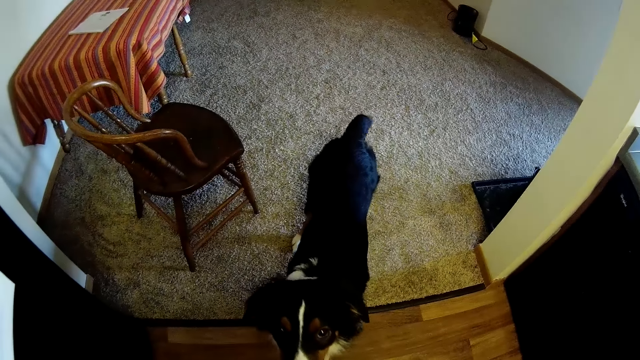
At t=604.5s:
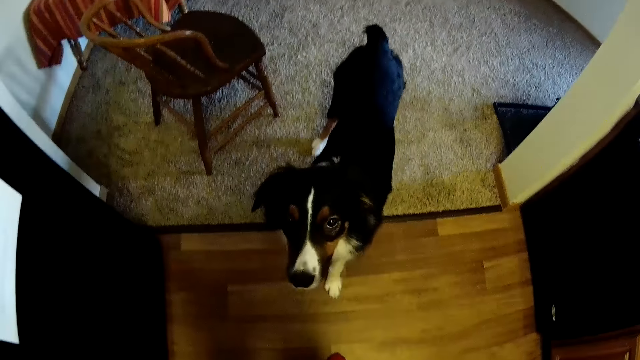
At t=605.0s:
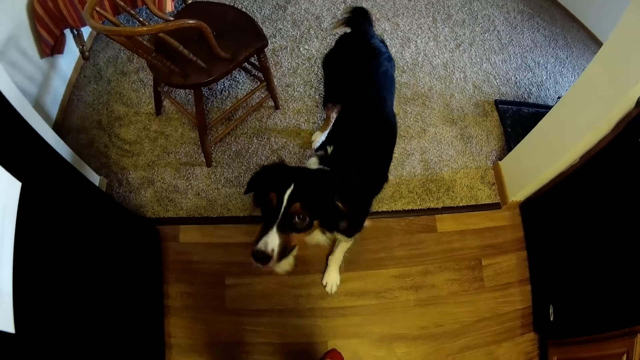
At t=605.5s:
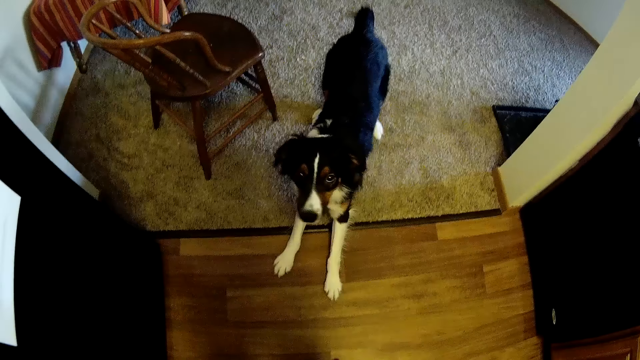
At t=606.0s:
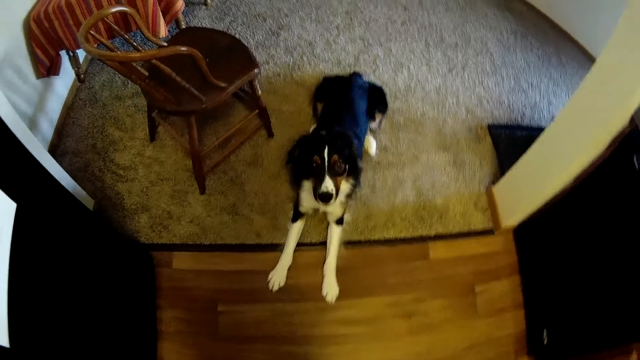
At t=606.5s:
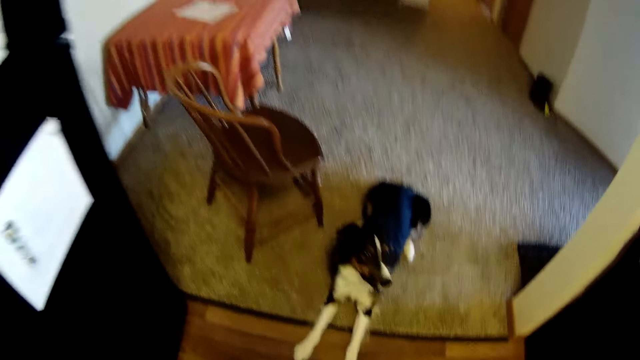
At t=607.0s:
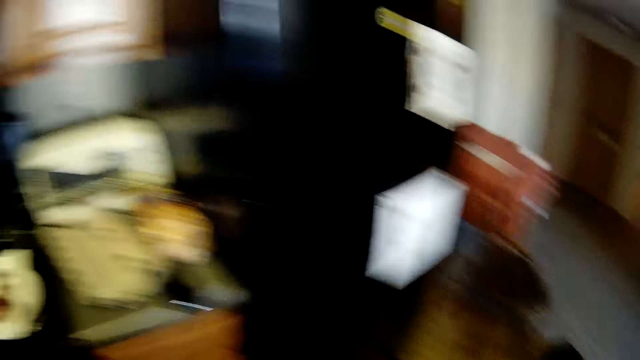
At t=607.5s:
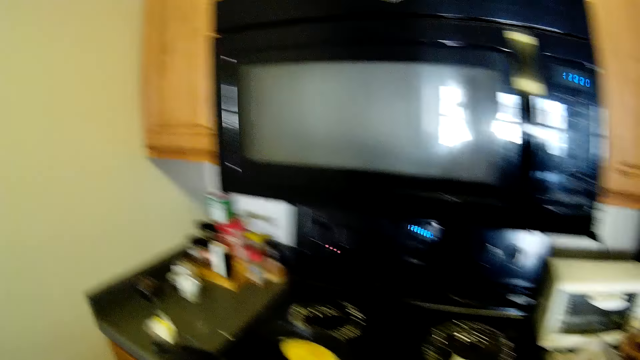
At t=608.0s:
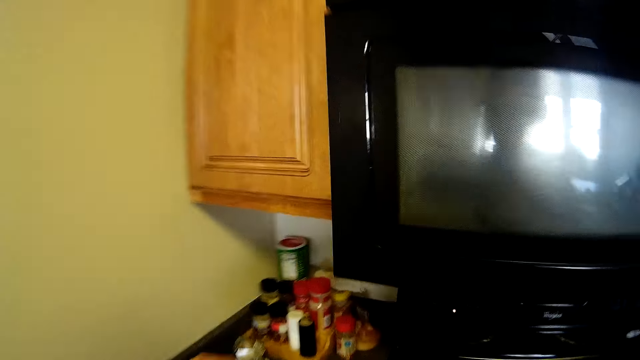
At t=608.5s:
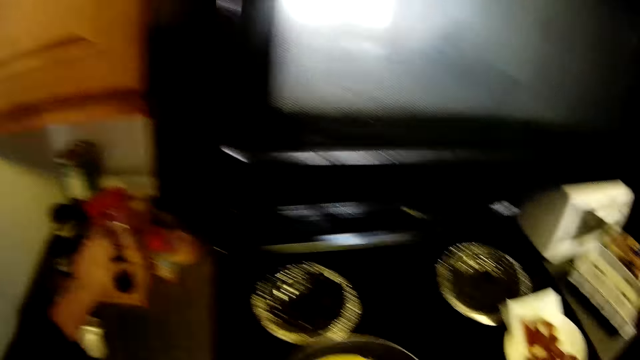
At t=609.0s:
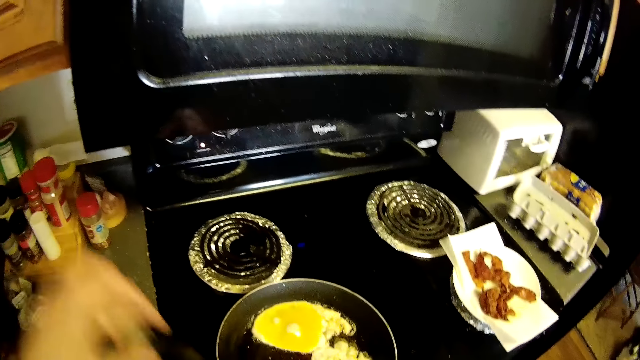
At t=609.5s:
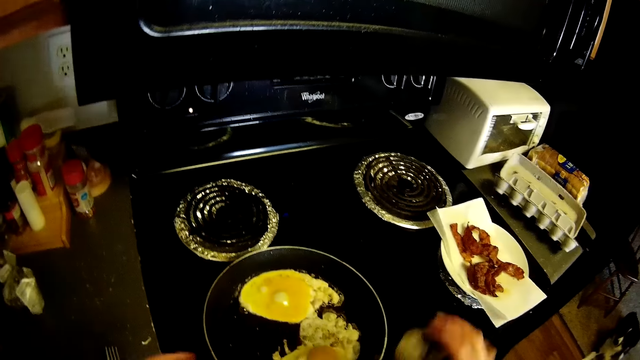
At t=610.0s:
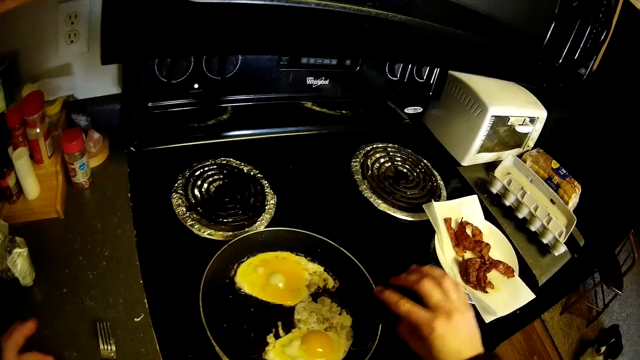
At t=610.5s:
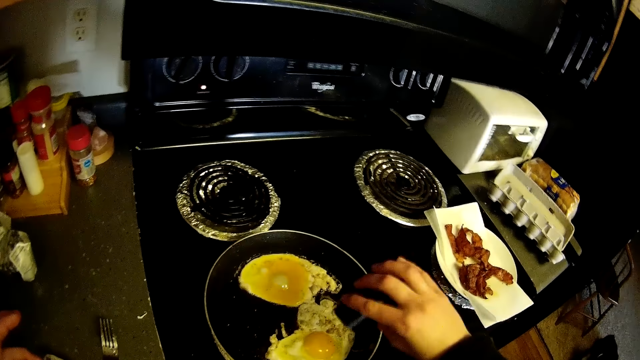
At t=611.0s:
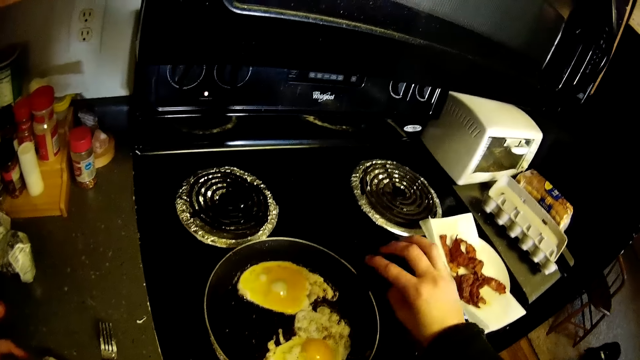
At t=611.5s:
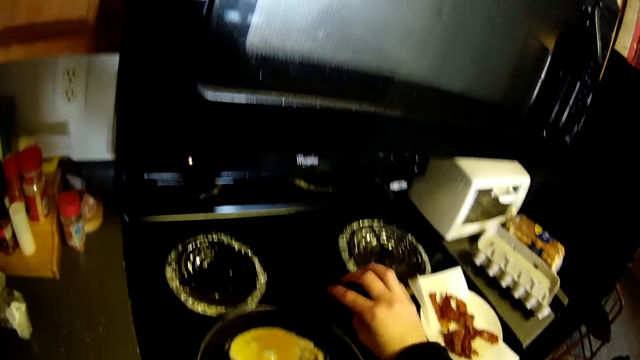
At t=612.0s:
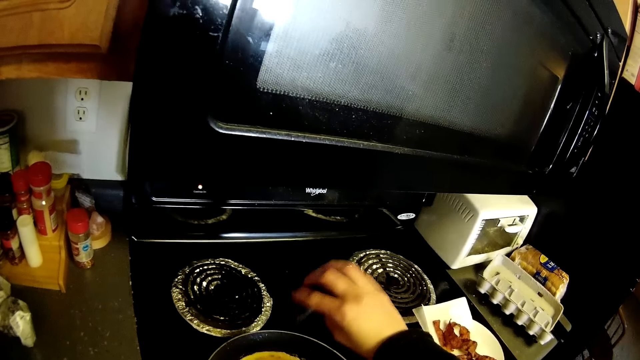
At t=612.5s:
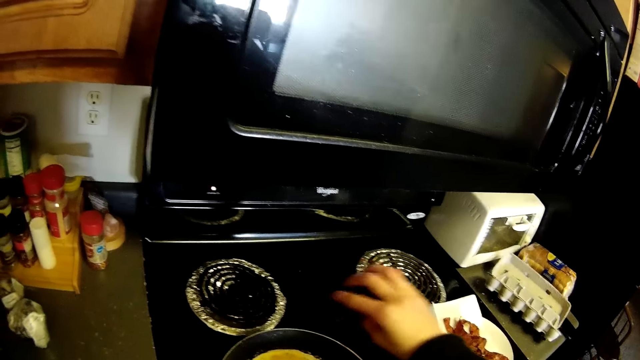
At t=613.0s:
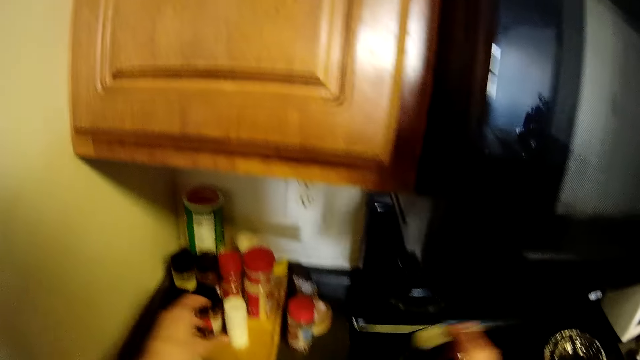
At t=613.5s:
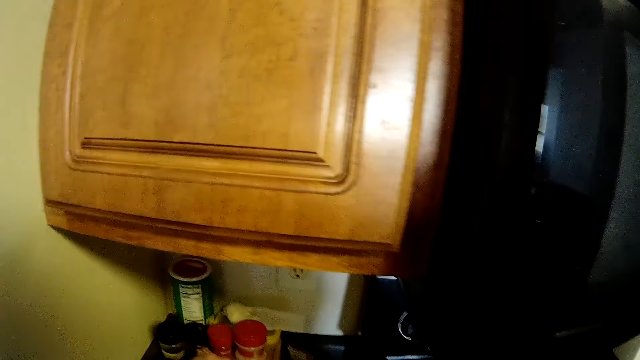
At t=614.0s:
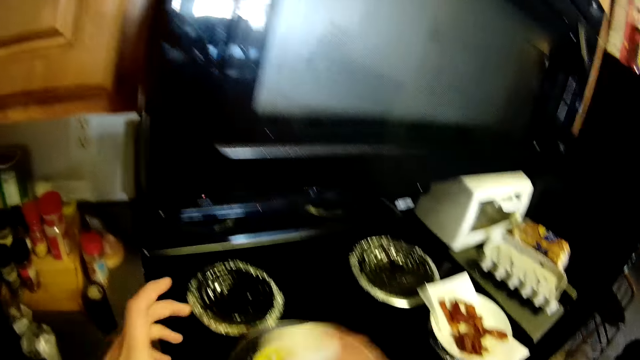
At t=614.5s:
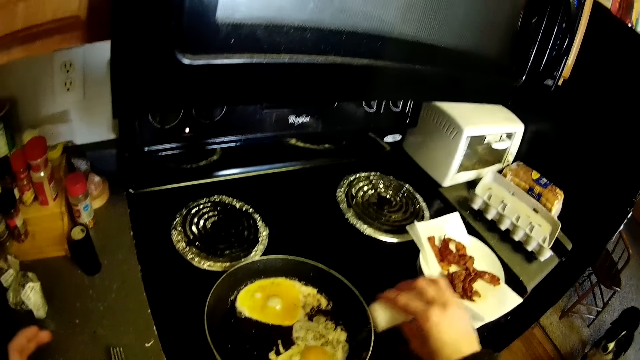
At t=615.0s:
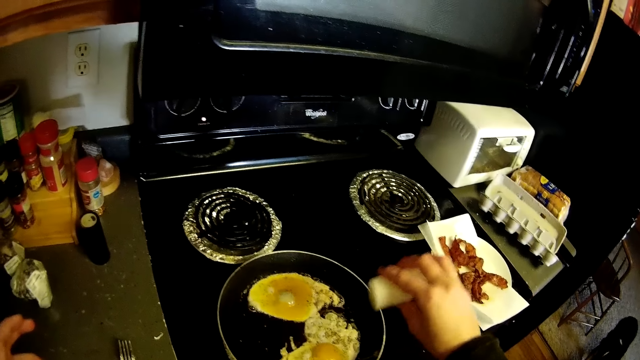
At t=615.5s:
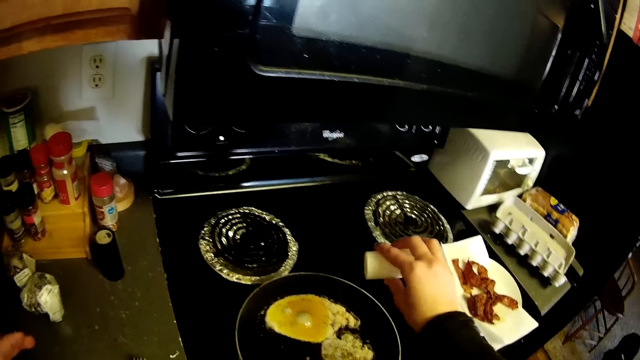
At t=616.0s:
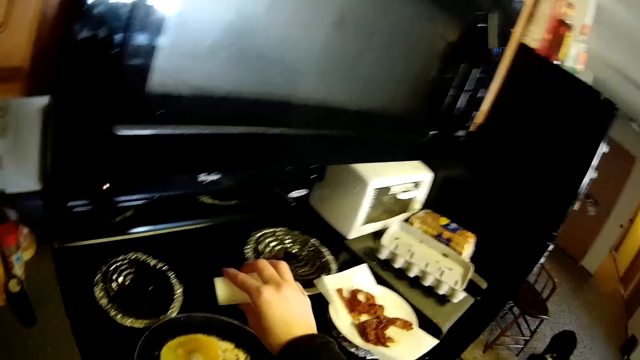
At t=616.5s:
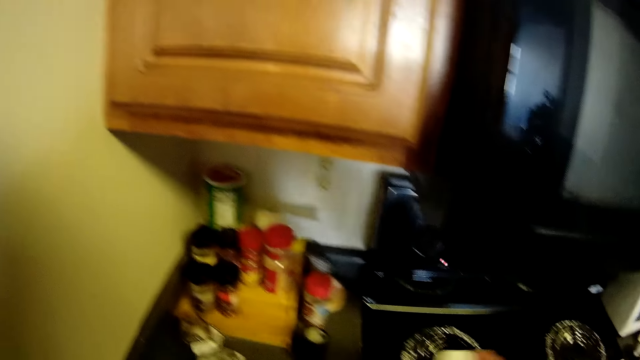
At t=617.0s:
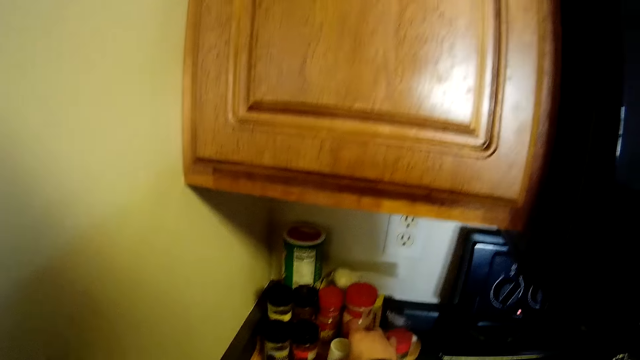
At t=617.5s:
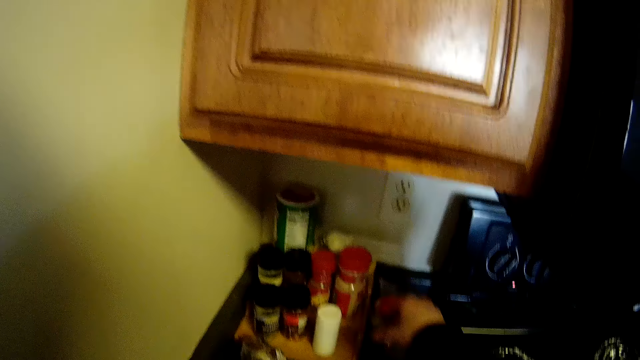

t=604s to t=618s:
The camera wearer walks near the dog. She picks a black ingredient bottle from the kitchen countertop with her left hand. She pours ingredient from the black ingredient bottle into the egg in the frypan with her right hand. She passes a white ingredient bottle from her left hand to her right hand. She pours ingredient from the white ingredient bottle into the egg in the frypan with her right hand. She places the white ingredient bottle on the kitchen countertop with her right hand.

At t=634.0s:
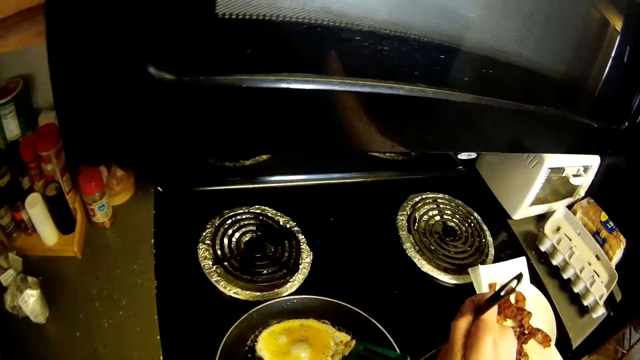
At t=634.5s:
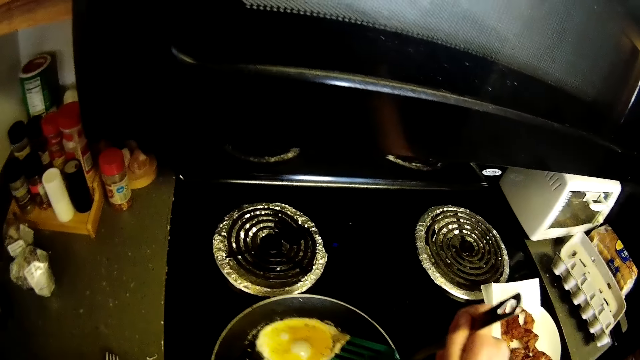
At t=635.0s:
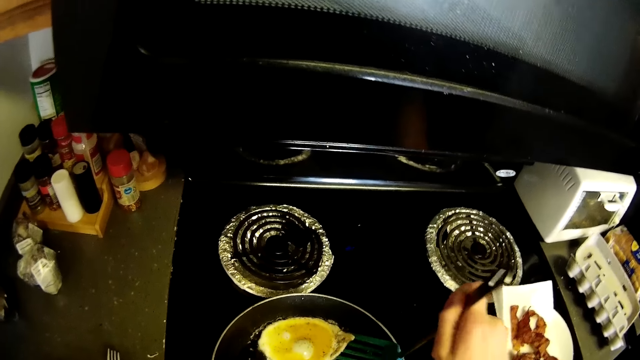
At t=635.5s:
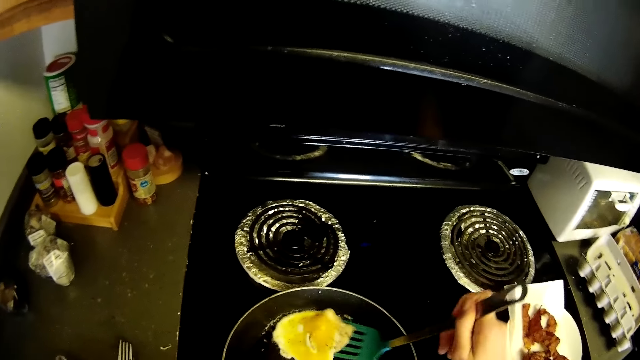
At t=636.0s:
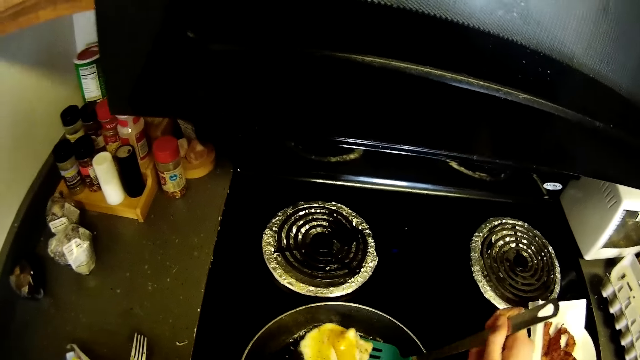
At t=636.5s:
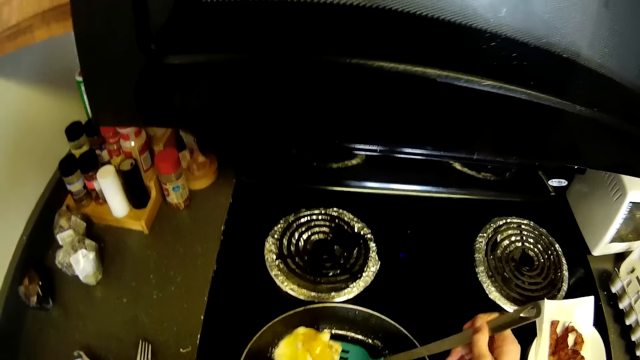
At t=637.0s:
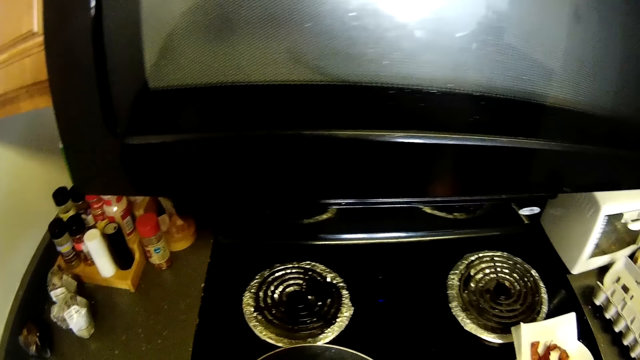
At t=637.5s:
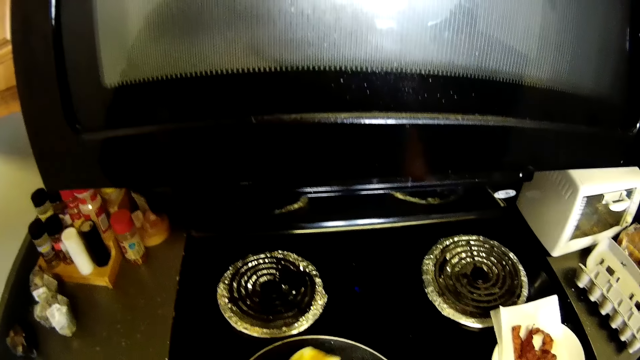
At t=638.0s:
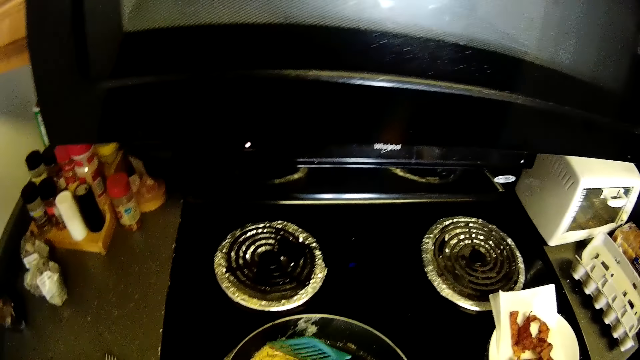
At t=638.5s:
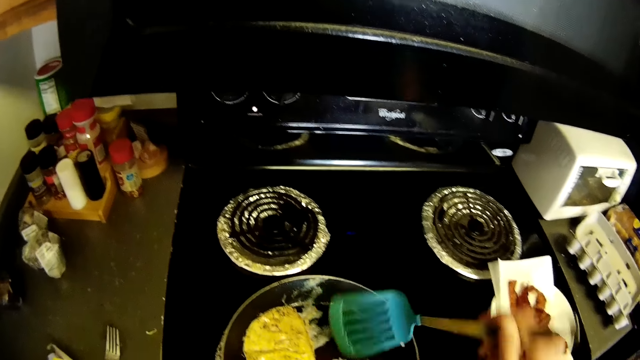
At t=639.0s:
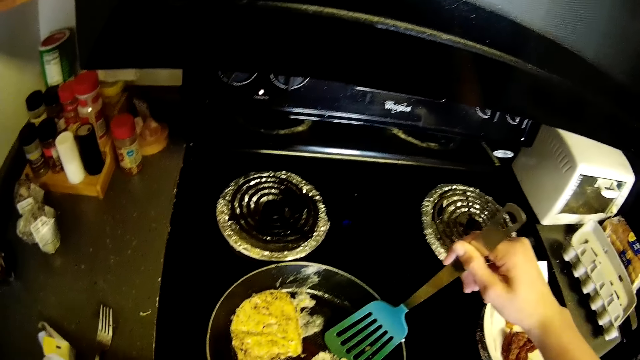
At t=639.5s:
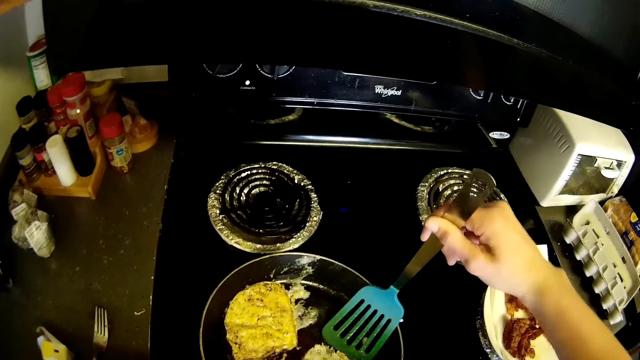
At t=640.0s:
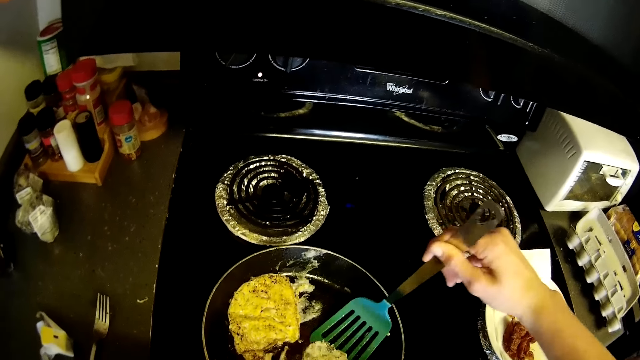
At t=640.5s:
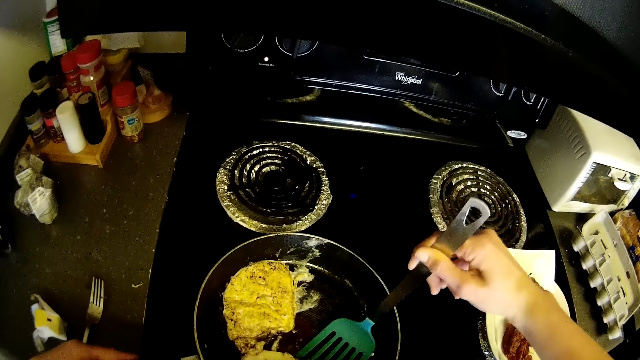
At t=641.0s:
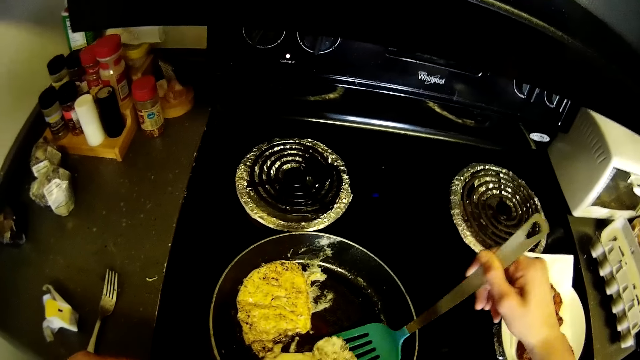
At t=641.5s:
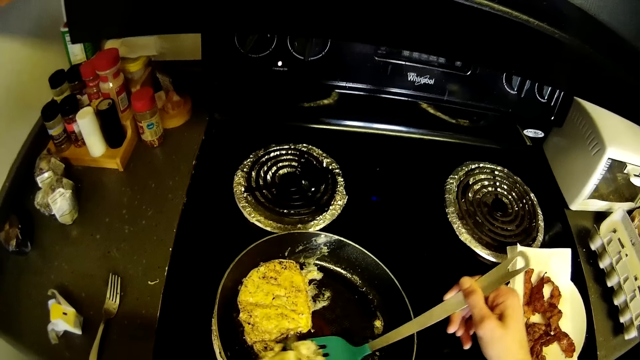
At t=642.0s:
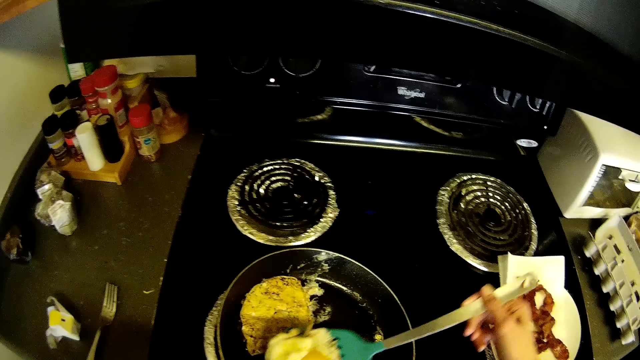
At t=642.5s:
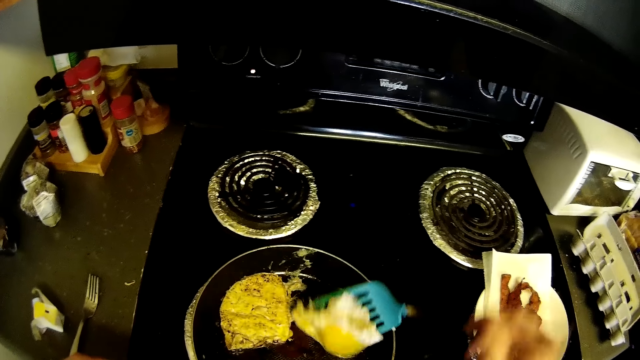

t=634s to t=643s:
The camera wearer mixes the eggs with the spatula.
